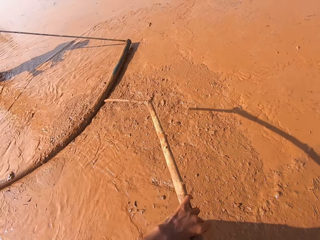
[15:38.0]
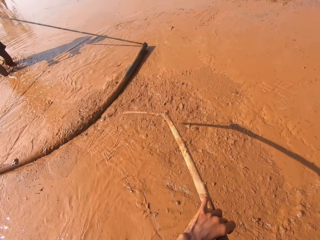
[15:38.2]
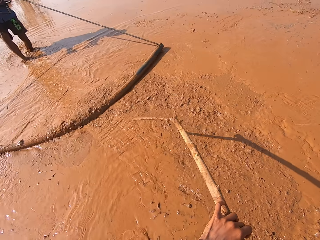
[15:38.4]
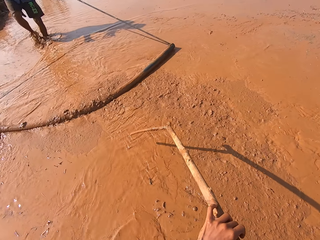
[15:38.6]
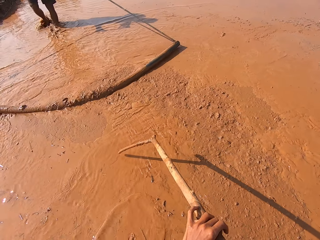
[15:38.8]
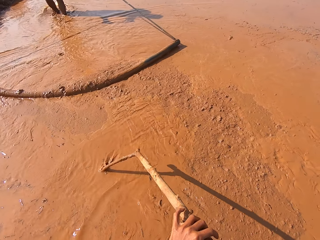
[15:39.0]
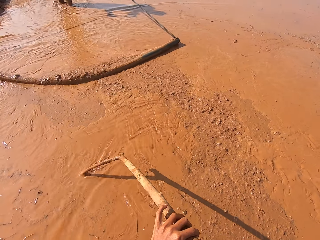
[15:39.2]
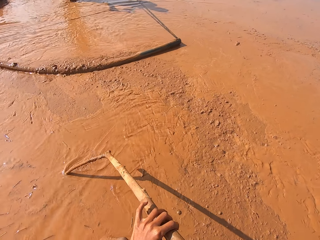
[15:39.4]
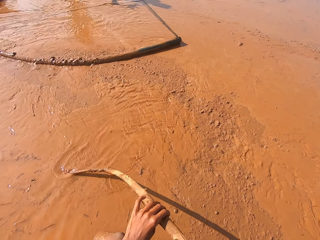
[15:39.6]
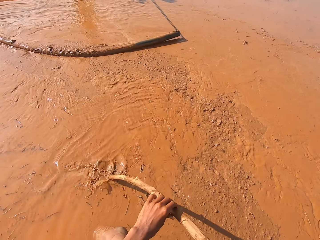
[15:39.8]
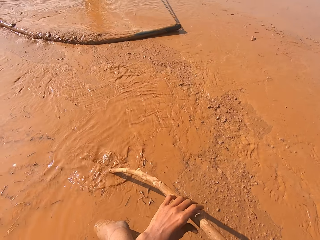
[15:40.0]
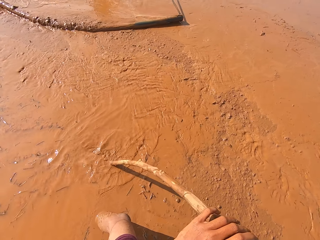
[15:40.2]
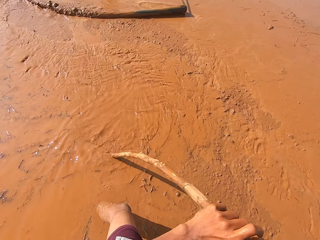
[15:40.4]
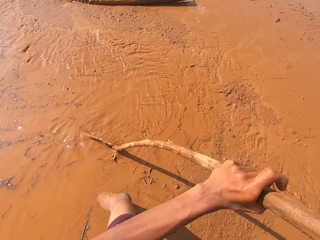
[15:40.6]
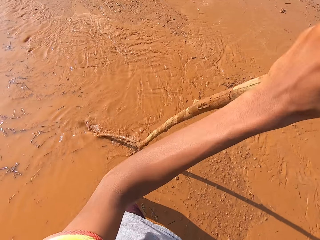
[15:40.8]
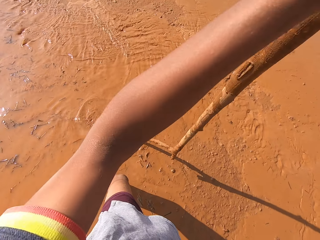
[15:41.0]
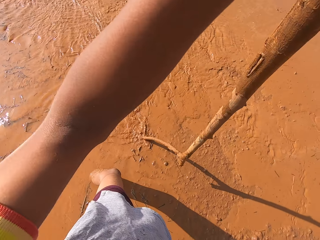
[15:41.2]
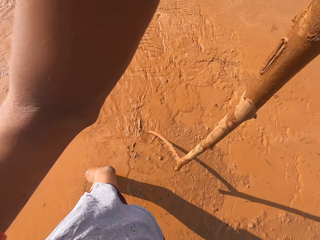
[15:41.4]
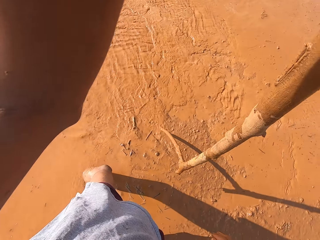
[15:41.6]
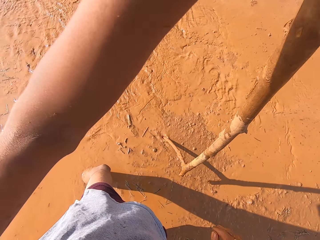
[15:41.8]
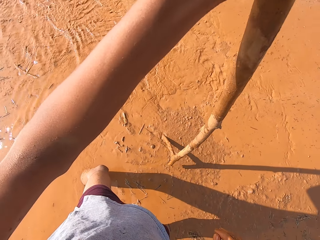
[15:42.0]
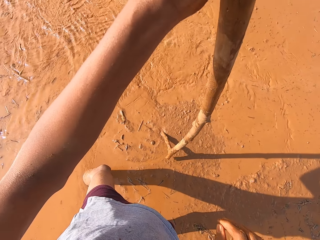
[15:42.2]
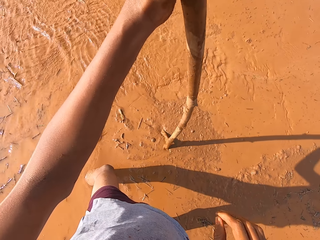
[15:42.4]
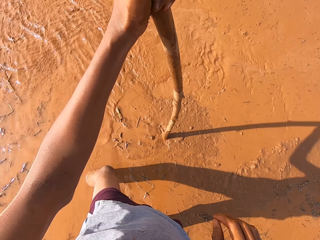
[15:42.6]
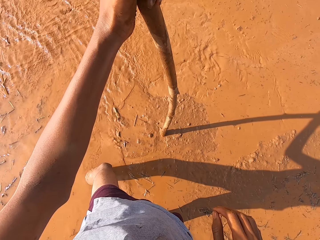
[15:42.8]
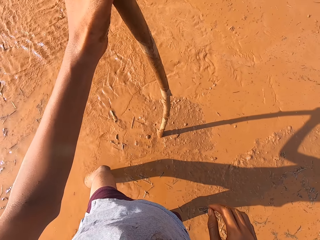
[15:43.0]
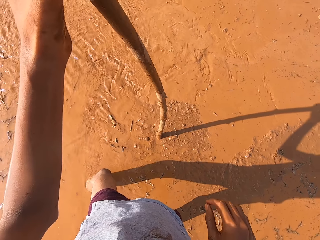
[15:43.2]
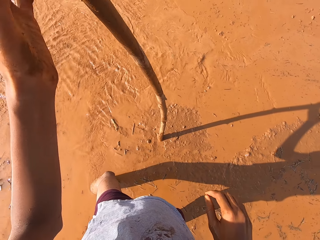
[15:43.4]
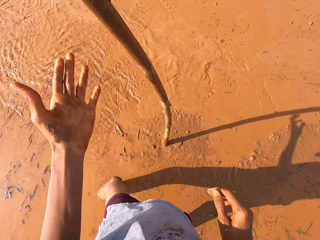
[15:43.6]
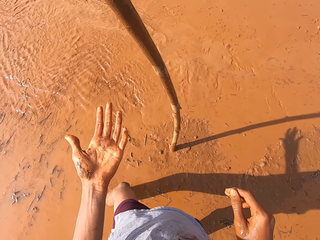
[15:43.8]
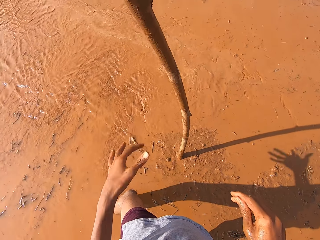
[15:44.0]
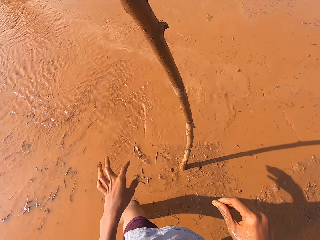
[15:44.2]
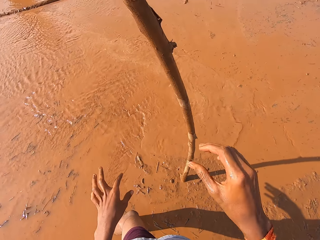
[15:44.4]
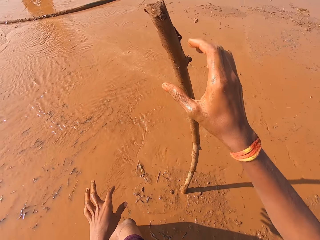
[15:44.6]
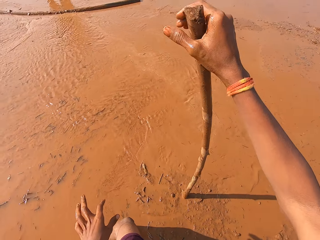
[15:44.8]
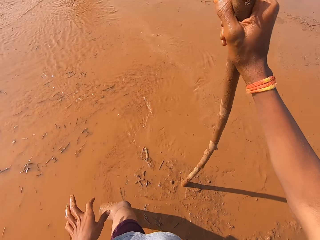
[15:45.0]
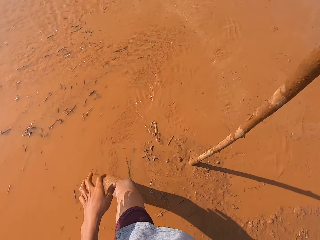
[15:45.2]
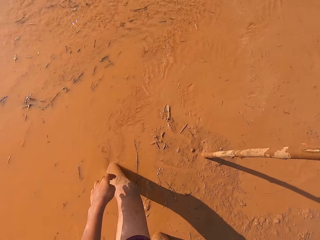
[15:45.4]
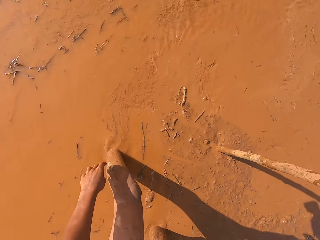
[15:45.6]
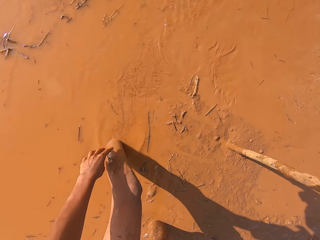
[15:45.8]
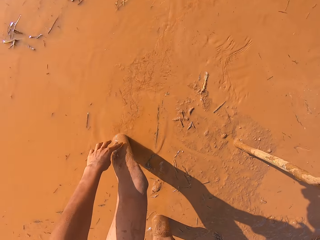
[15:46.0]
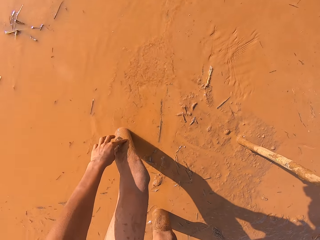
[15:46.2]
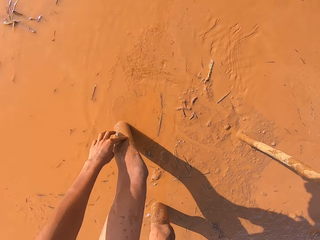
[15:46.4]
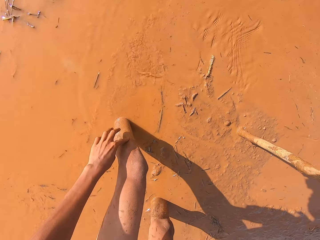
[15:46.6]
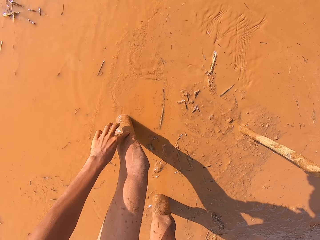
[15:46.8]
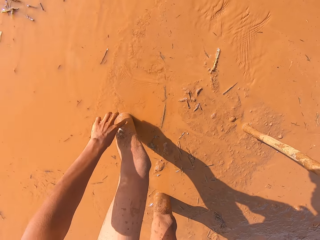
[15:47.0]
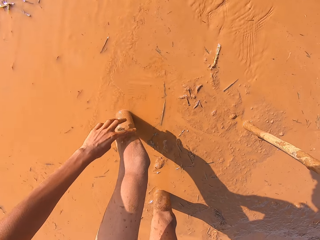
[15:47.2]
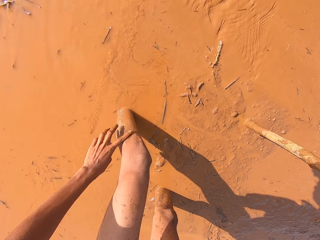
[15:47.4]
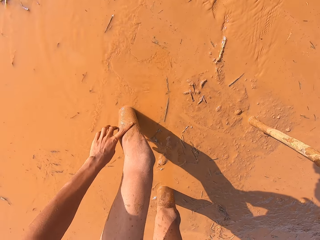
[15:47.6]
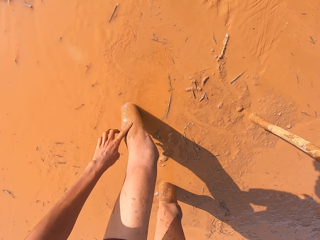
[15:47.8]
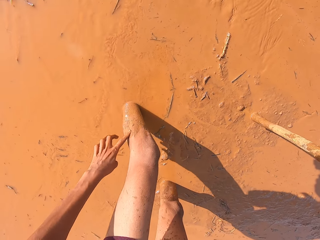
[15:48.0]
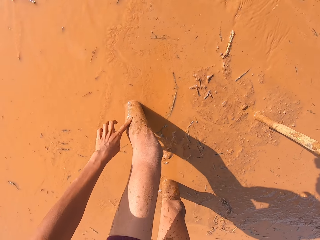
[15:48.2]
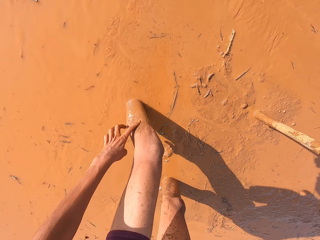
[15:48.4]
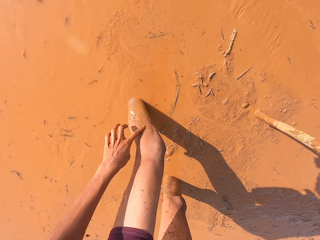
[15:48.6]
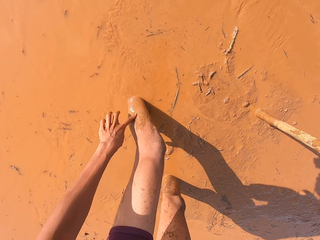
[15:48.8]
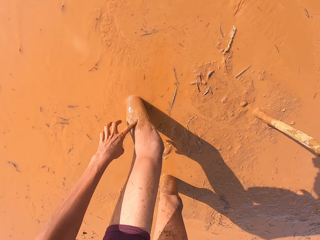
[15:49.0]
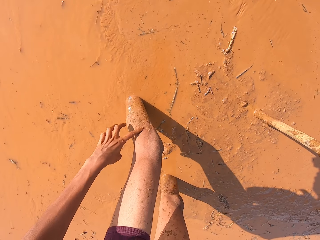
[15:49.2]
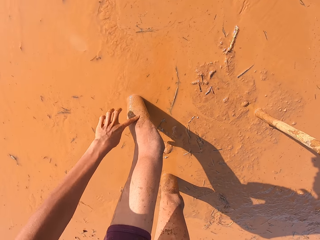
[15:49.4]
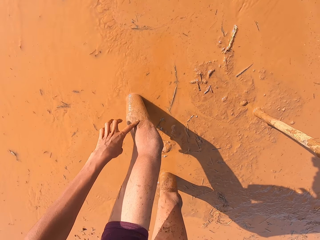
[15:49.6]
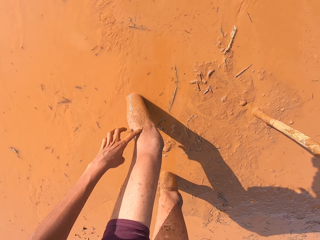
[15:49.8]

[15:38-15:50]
The camera wearer fixes the stick in the mud. He drops the stick on the ground with his left hand. He holds the stick on the ground with his right hand. He rubs mud on the left leg with a finger. He checks his left leg with his left hand.

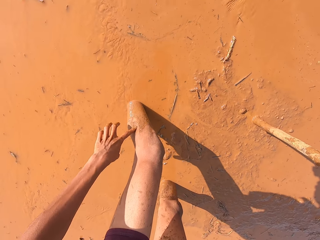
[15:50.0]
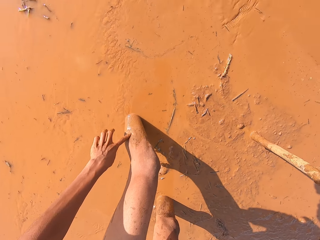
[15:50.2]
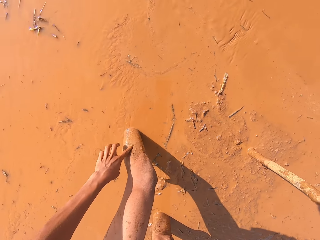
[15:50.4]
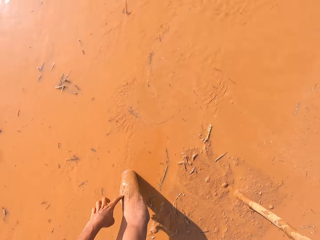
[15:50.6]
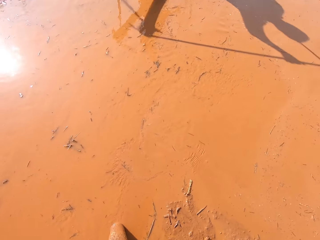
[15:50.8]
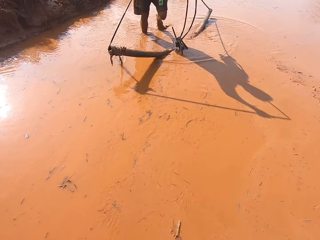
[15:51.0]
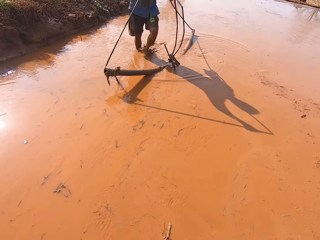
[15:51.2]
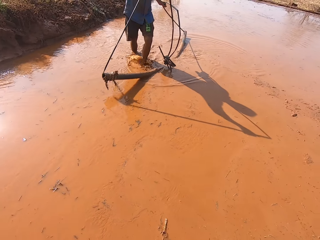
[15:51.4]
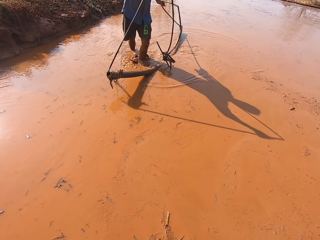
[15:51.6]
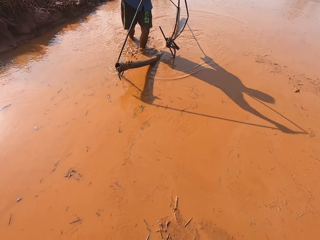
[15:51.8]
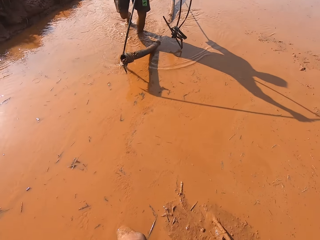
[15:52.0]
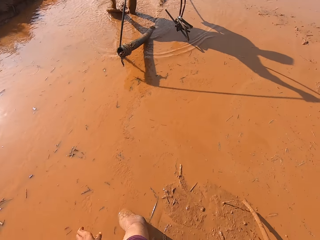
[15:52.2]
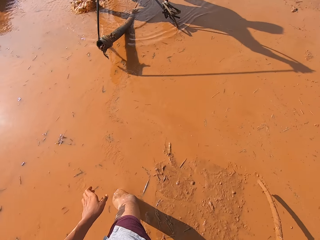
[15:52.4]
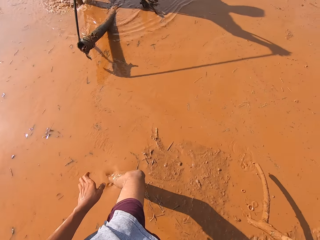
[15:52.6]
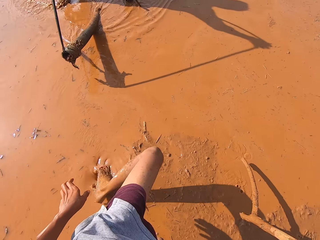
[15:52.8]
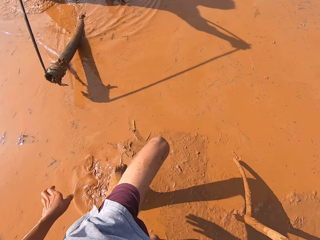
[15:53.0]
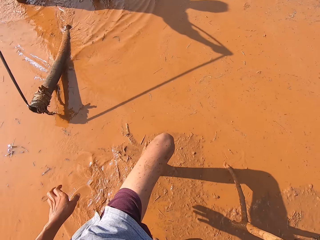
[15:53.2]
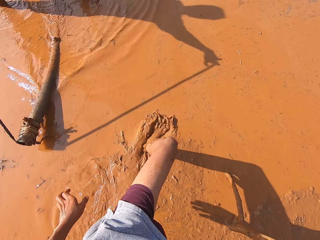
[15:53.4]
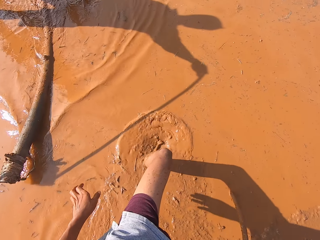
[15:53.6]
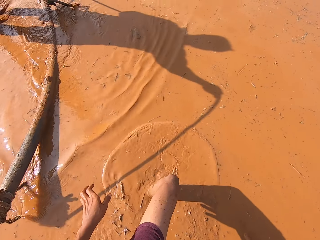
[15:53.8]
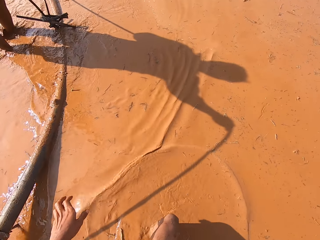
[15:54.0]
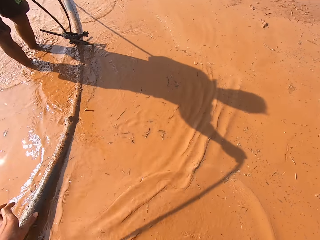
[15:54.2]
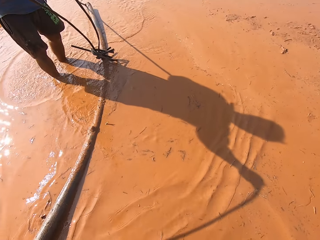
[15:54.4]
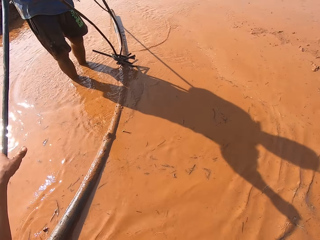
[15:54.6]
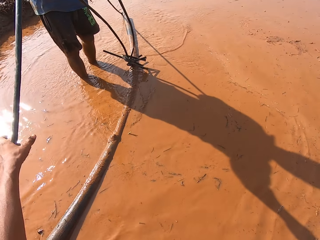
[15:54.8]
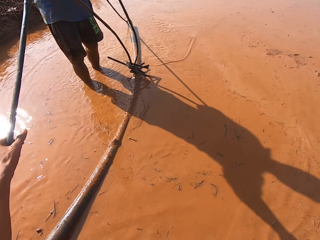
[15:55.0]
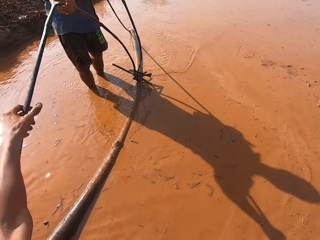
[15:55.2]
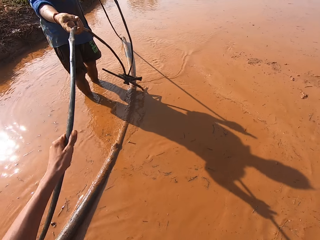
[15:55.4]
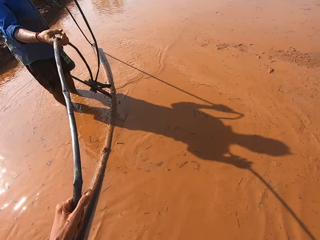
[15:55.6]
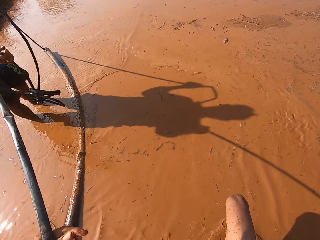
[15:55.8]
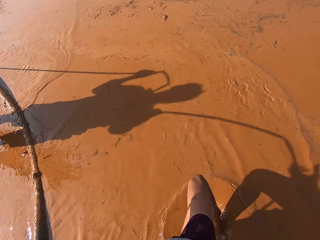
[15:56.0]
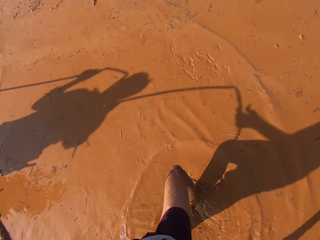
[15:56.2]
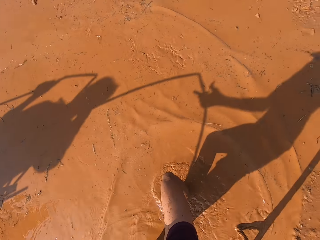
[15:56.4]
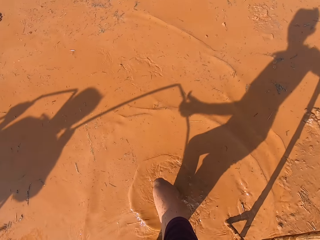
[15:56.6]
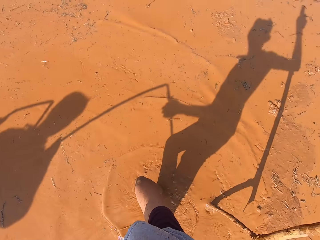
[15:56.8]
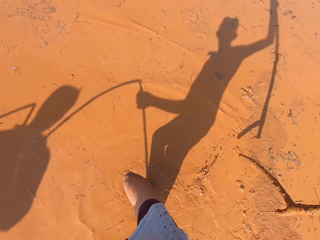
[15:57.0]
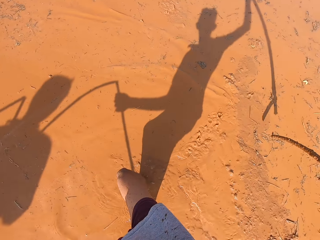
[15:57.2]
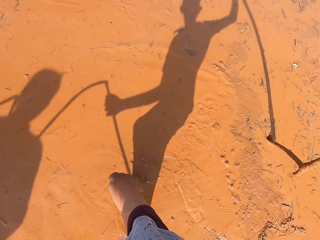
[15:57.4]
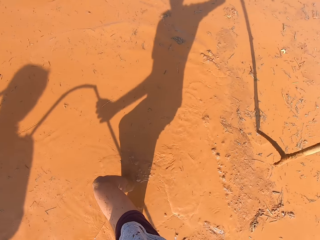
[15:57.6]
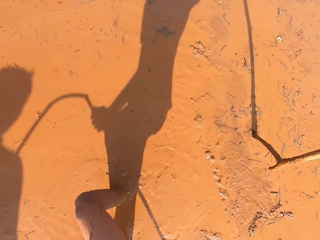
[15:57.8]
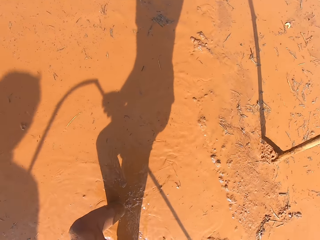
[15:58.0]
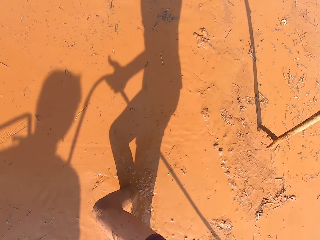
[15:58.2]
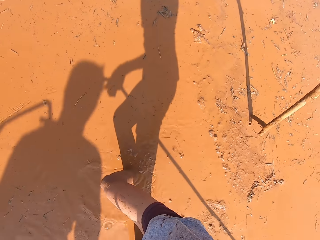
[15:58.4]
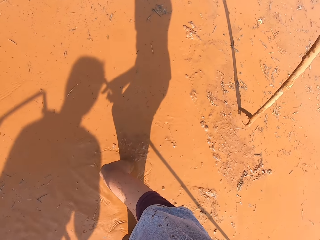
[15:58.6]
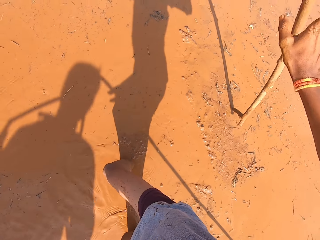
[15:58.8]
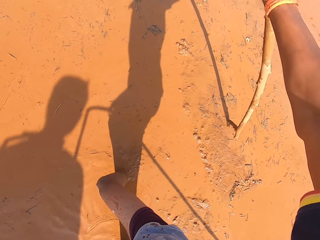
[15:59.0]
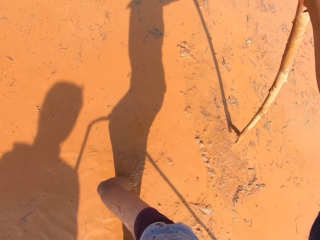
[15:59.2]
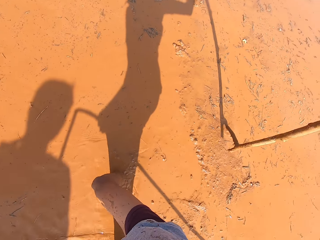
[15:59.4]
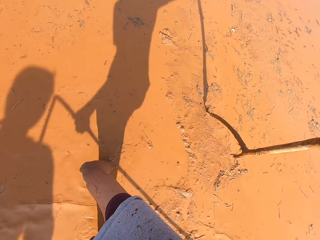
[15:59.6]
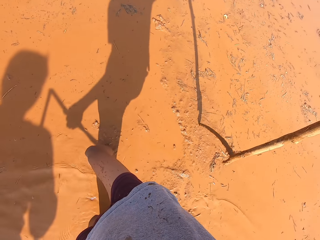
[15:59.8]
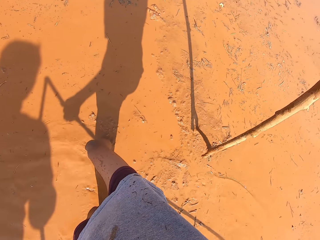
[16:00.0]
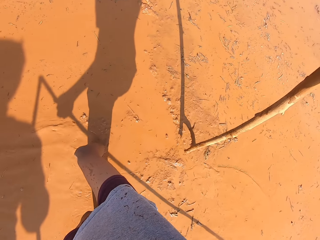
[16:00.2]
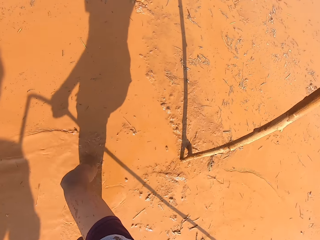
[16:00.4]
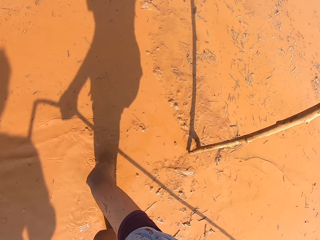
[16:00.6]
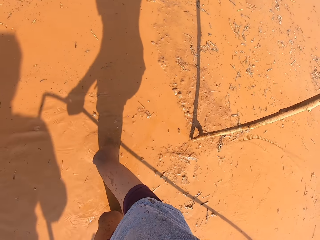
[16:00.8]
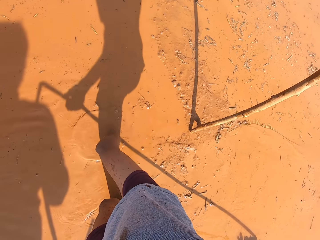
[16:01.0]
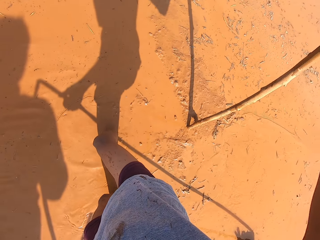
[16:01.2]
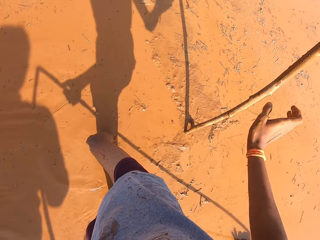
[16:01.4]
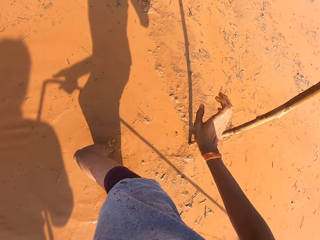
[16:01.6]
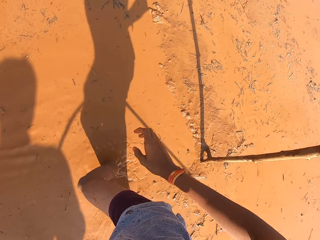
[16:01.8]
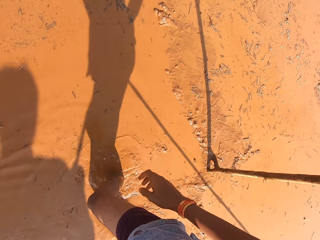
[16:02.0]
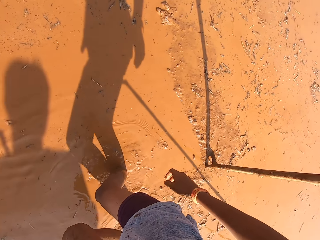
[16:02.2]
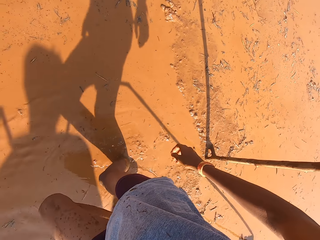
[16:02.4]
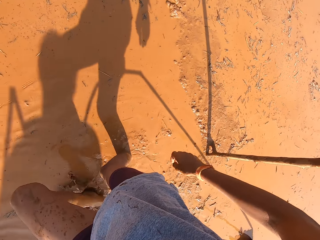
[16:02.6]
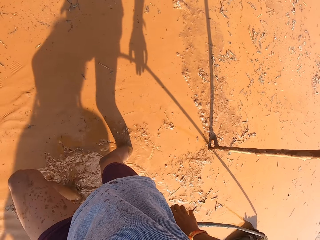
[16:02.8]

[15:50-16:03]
A man walks towards the camera wearer. The camera wearer holds the rope tied on the metal rod. He holds the irrigation pipe with his left hand. He fixes the stick in the mud. He drops the stick on the ground with his right hand.
